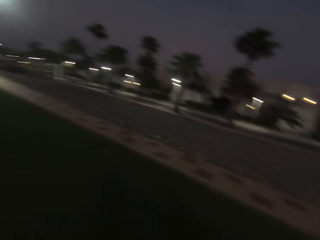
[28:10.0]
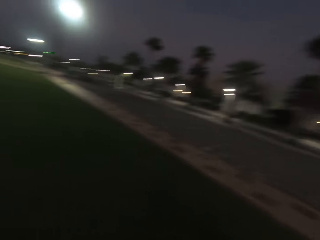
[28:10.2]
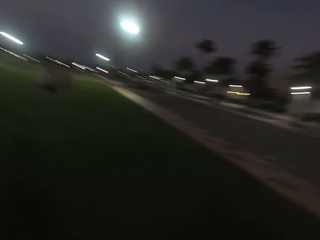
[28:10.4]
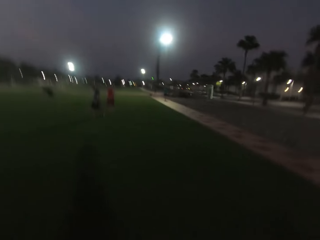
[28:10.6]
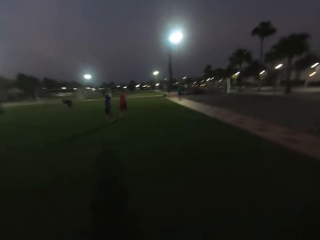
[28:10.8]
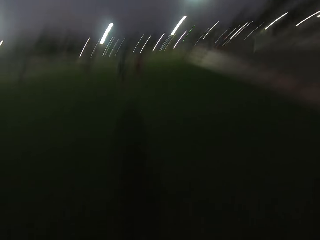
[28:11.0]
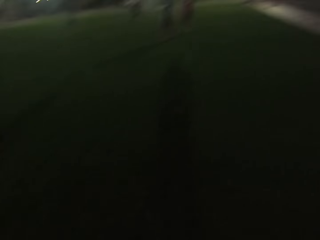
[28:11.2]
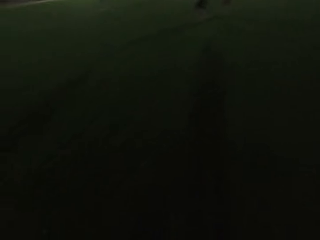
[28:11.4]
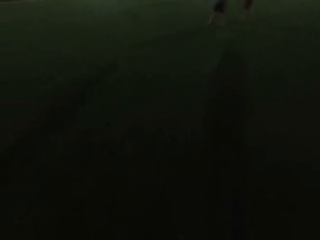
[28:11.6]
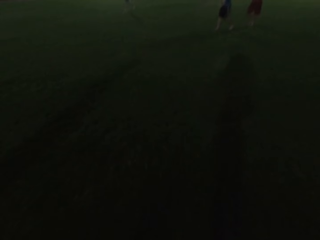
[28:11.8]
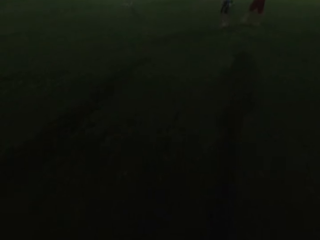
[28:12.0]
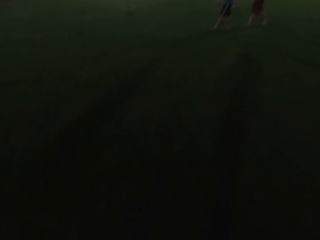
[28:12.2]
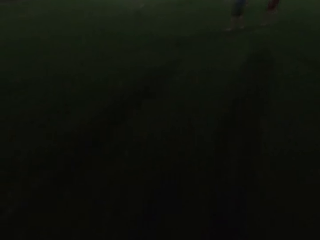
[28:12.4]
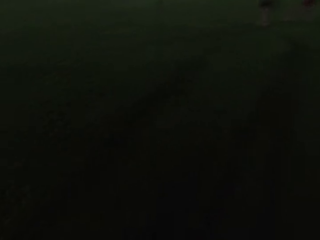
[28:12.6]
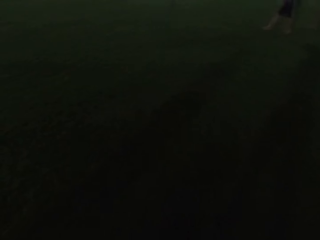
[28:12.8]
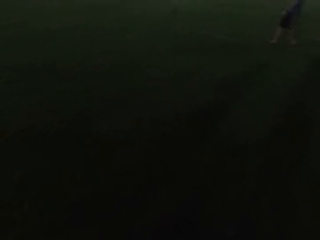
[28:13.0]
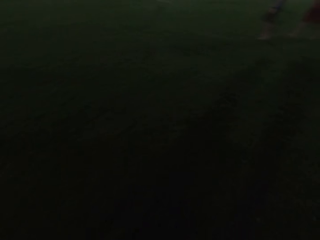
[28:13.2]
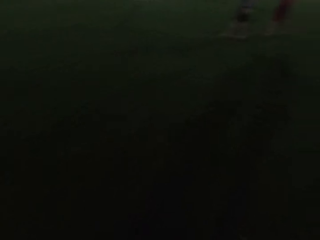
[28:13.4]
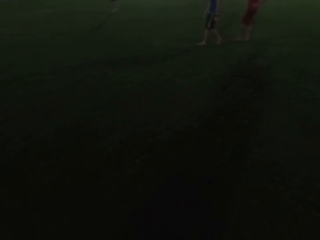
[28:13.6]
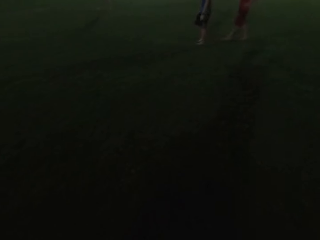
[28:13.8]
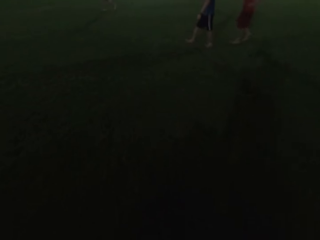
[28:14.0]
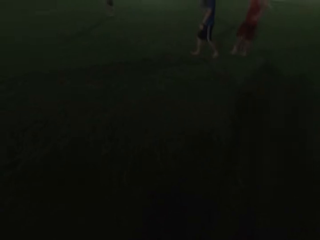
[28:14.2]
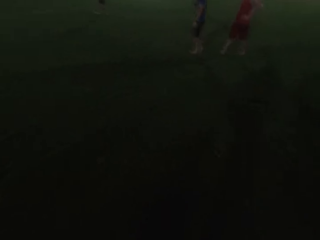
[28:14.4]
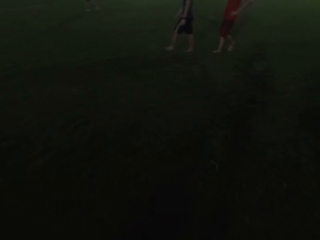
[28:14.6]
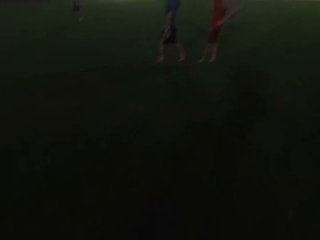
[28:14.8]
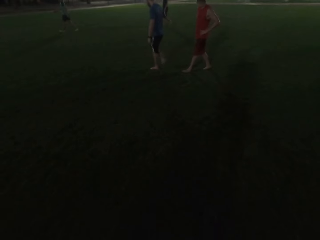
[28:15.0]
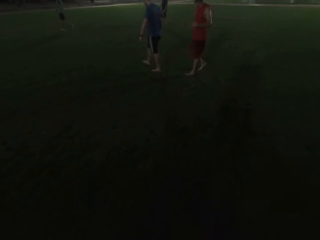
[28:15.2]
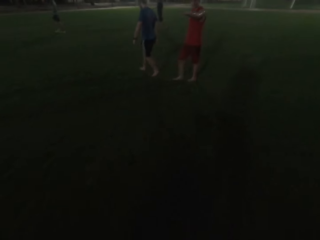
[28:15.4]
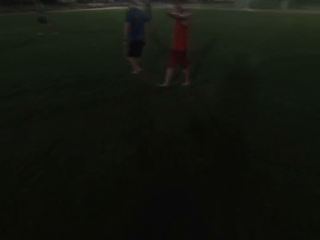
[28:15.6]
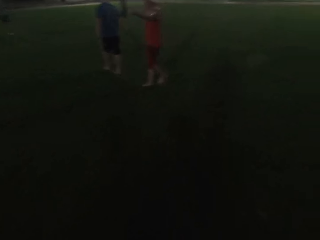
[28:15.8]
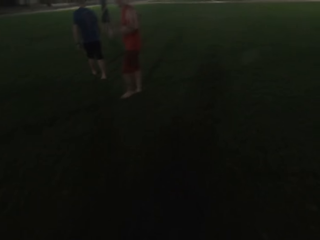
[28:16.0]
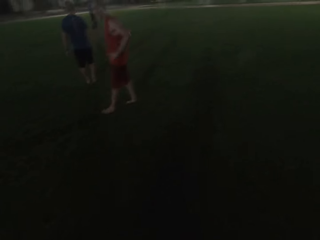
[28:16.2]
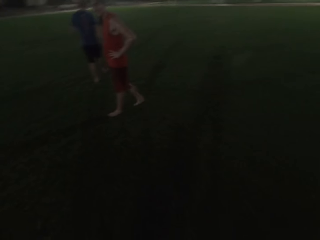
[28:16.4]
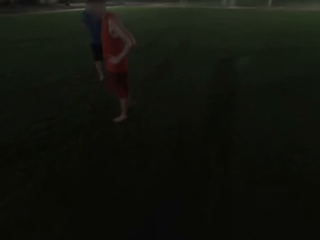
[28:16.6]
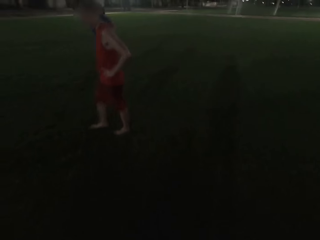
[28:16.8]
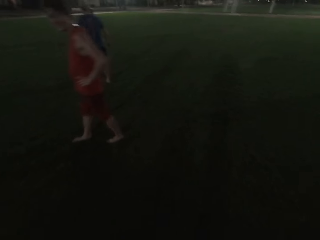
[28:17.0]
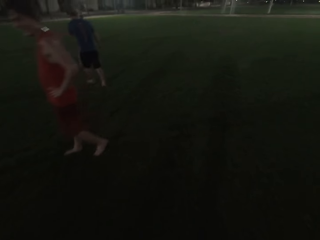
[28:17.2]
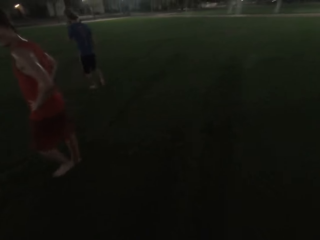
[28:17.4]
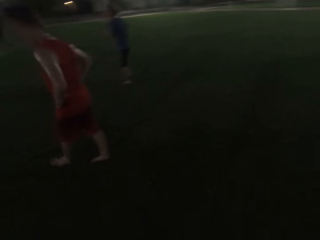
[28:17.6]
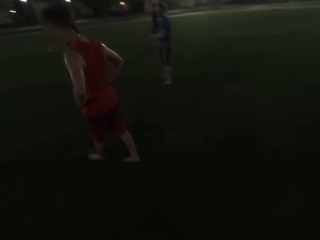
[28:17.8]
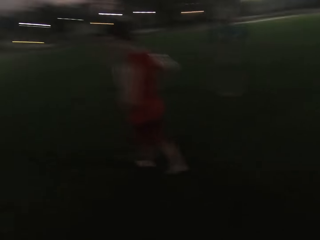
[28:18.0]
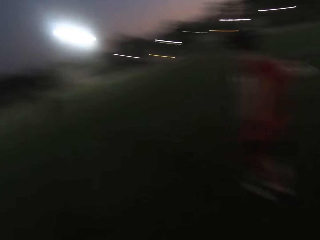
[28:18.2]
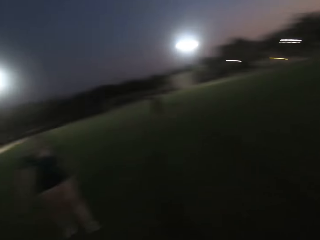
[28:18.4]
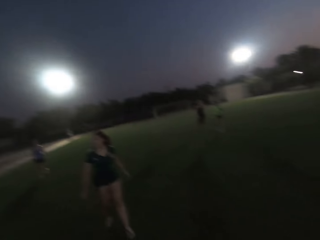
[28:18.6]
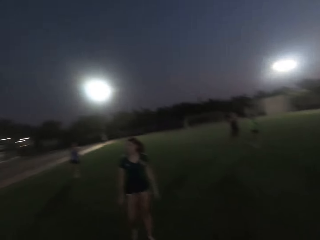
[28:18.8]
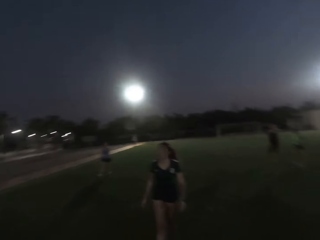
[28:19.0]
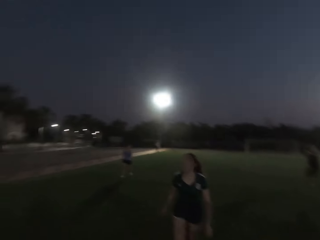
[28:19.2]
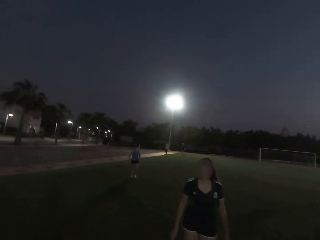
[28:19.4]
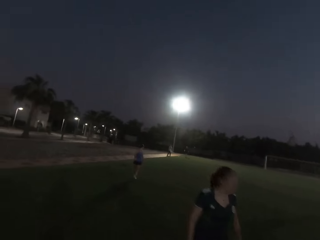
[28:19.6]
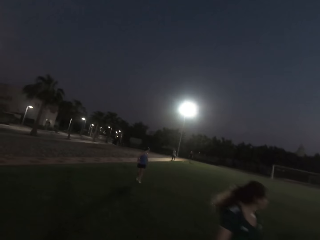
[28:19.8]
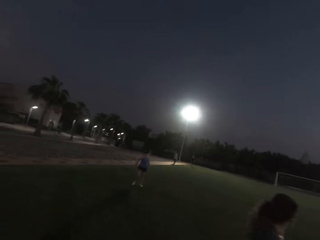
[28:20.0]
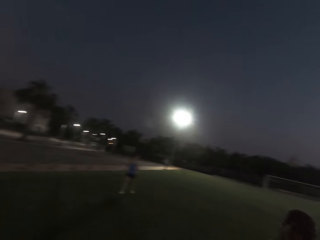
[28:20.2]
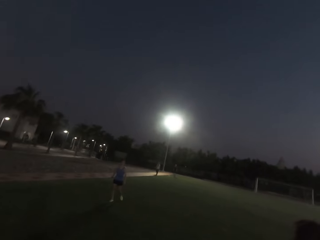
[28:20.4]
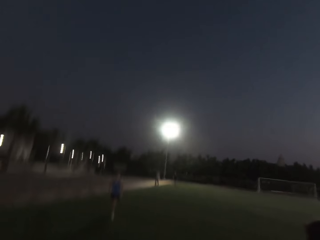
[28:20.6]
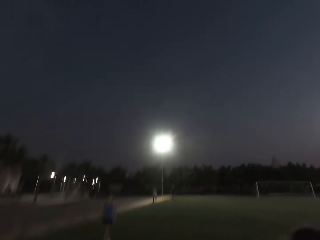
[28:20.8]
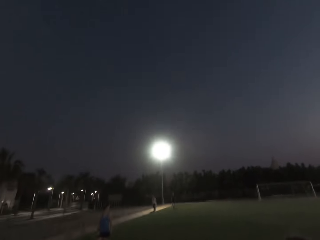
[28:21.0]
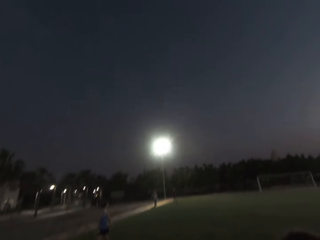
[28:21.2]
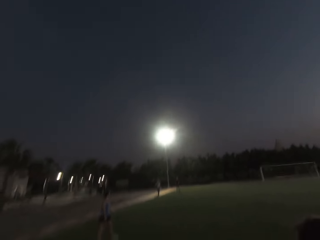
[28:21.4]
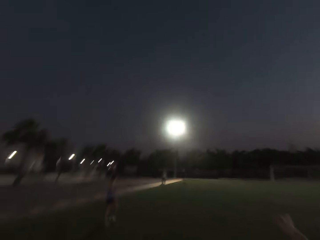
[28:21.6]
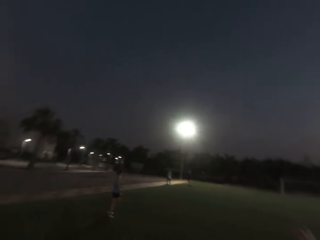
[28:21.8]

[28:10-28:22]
The camera wearer walks. They turn back. A man walks. Another man walks. The camera wearer walks forward. They turn around. A woman walks.

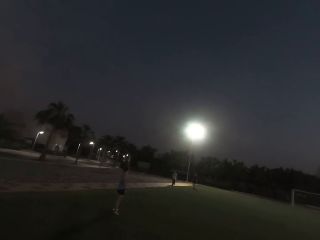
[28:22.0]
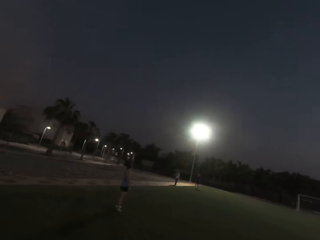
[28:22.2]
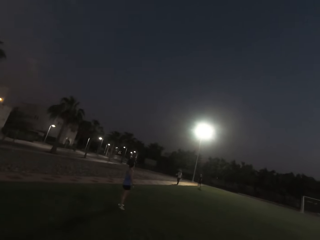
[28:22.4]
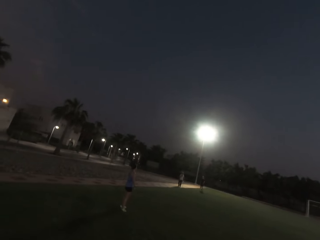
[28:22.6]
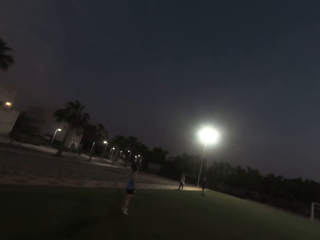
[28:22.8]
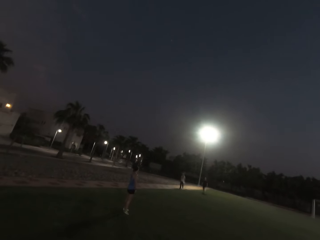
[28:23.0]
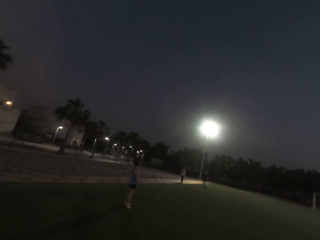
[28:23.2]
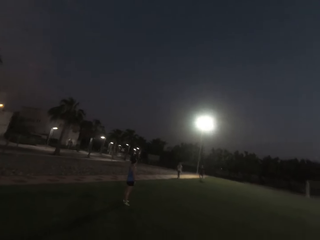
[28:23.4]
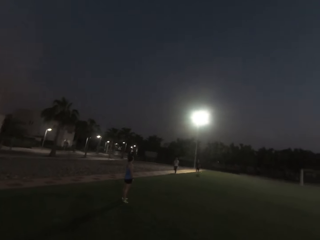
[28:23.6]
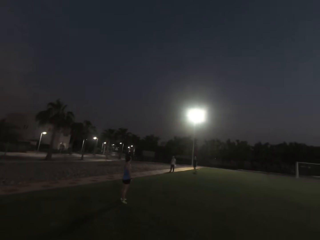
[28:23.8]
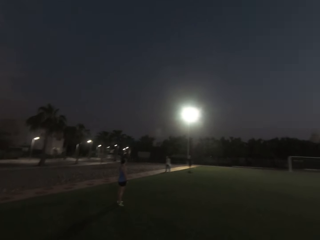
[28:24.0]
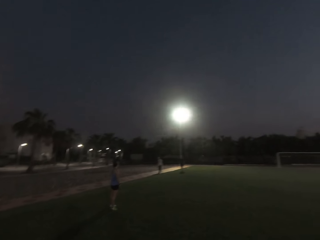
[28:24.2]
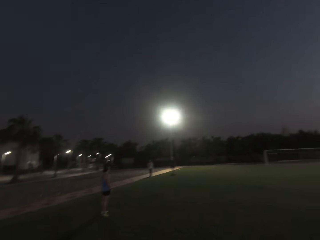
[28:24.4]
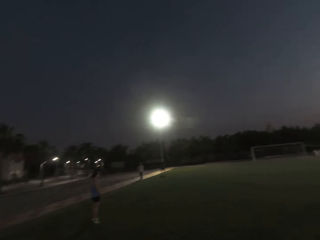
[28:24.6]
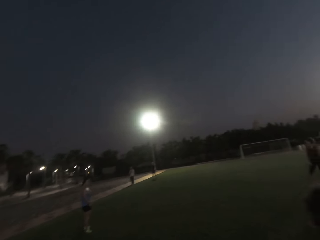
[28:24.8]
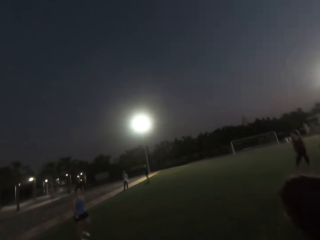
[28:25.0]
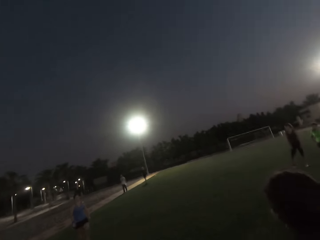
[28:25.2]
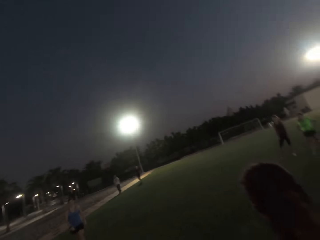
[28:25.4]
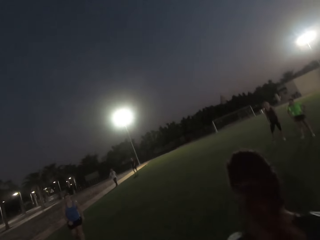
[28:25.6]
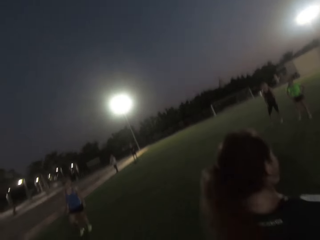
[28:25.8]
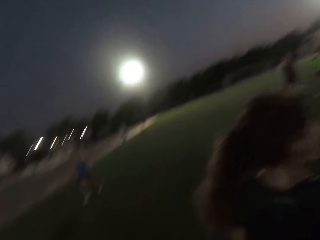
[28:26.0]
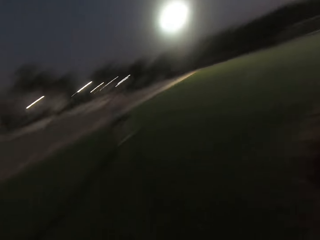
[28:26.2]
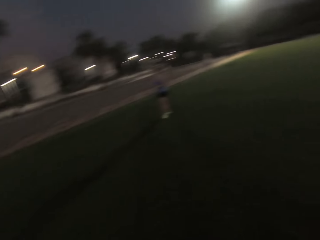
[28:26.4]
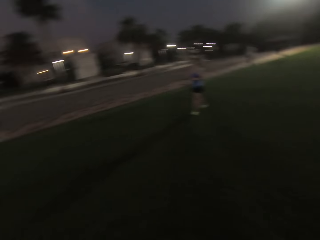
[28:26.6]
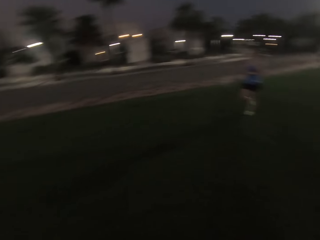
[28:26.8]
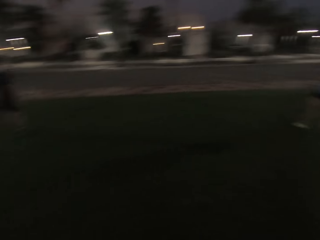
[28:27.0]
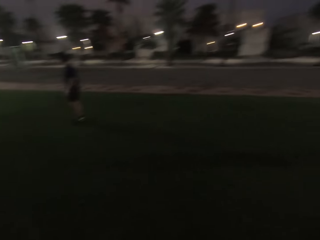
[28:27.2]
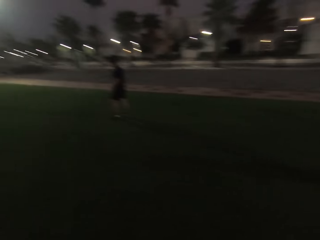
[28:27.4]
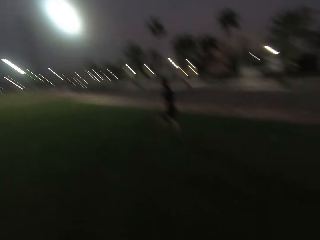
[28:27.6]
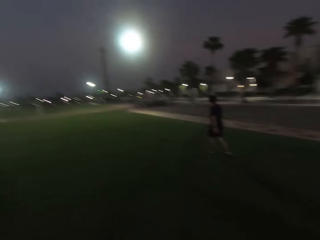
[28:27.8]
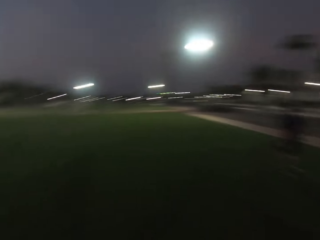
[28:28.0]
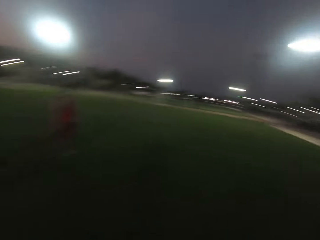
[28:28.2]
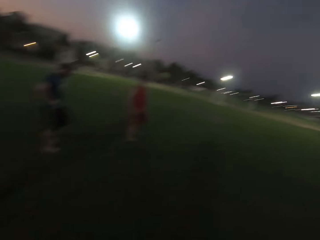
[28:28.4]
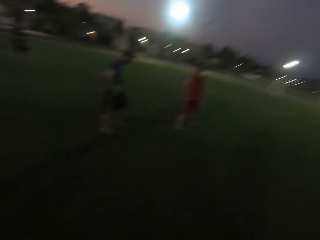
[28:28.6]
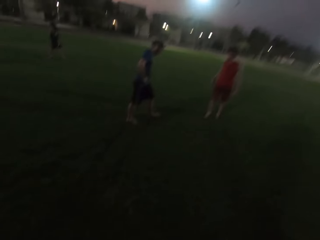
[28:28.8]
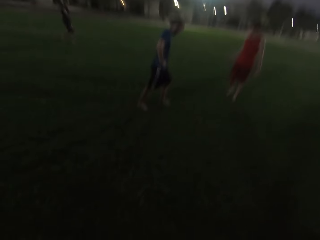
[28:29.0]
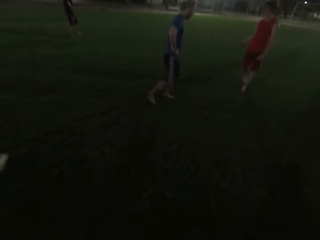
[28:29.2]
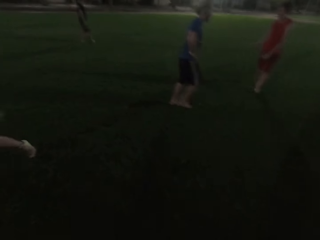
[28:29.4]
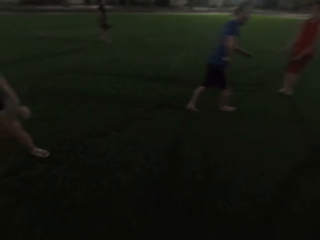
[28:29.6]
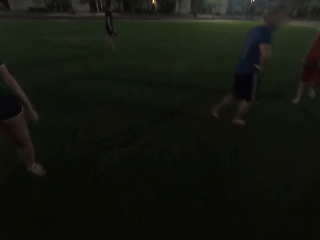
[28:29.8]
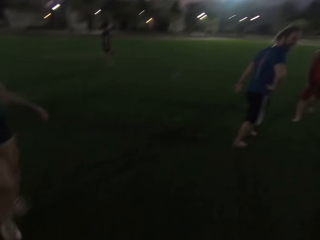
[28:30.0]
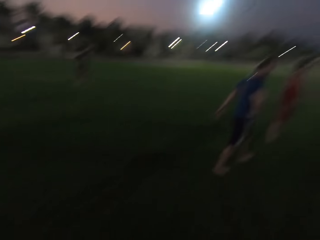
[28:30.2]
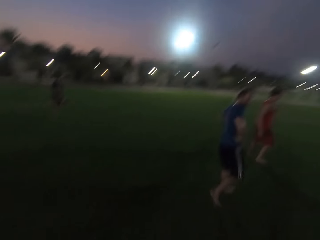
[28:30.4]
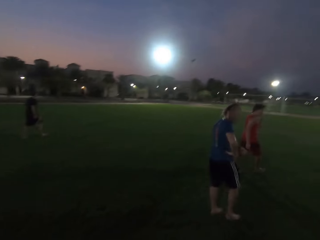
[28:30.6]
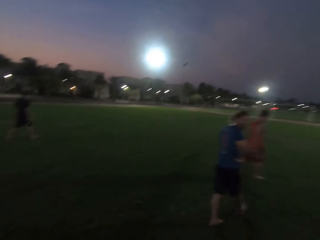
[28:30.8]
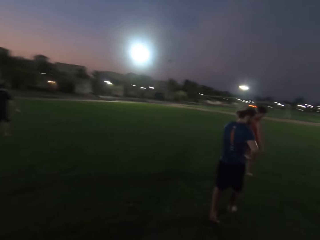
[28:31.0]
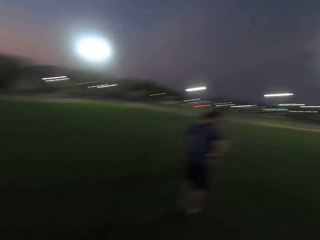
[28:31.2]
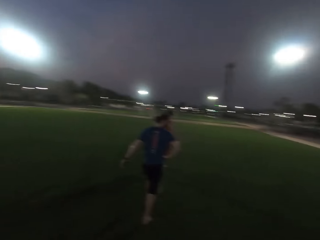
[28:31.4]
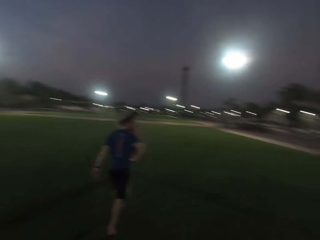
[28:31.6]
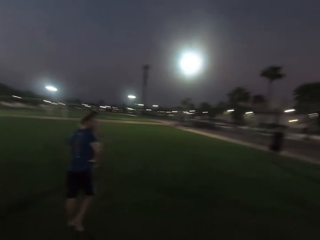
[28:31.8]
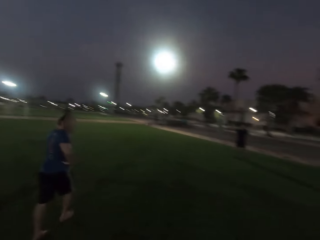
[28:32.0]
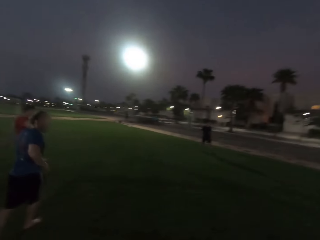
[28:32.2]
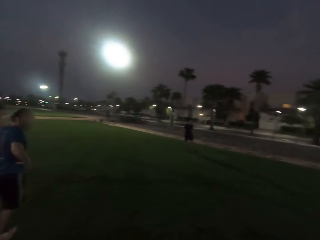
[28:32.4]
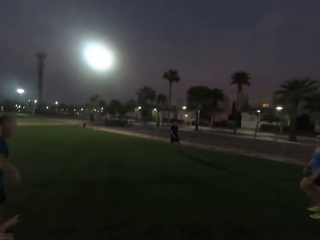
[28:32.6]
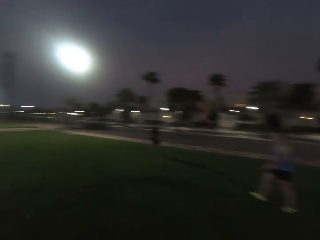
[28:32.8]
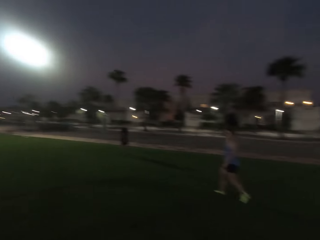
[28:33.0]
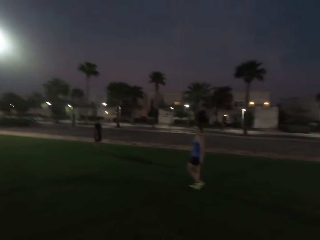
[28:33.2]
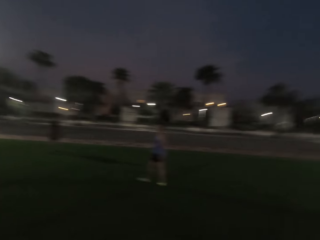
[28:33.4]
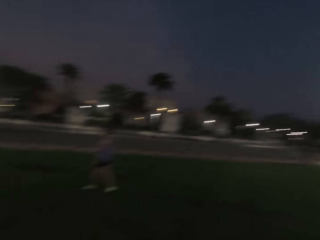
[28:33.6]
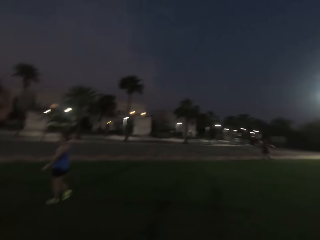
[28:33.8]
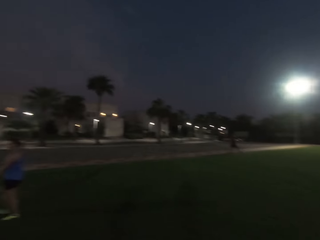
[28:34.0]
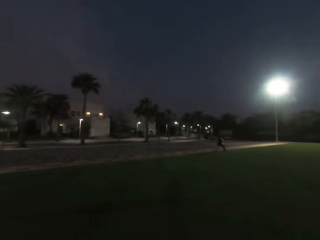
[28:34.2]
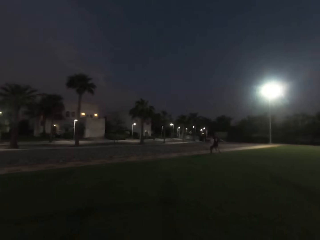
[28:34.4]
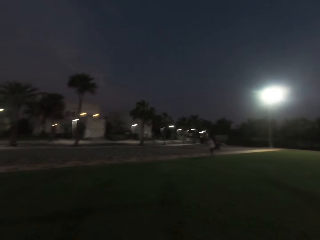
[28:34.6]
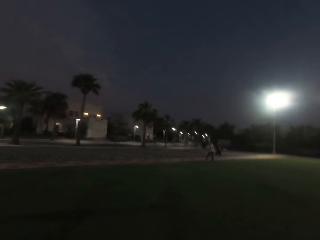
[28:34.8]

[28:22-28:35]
A man walks. Another man walks. A woman stands. Another woman stands. Another man walks. Another man walks. The camera wearer walks forward. They turn back.
